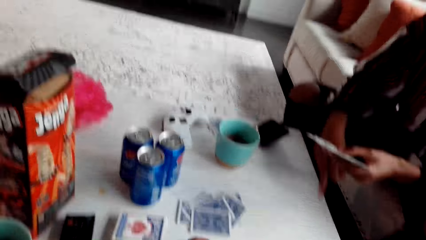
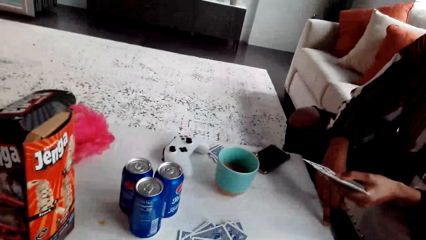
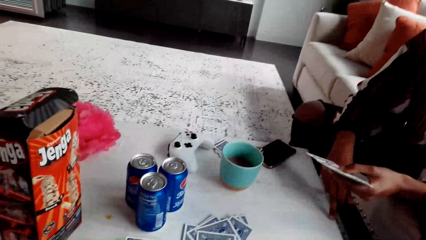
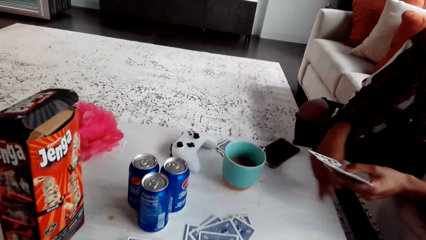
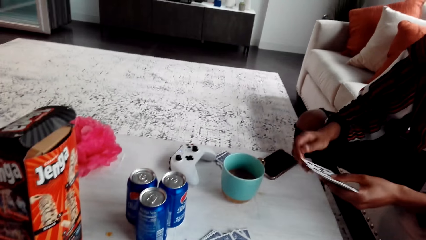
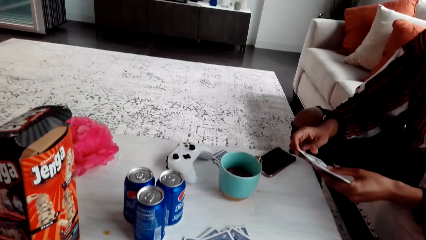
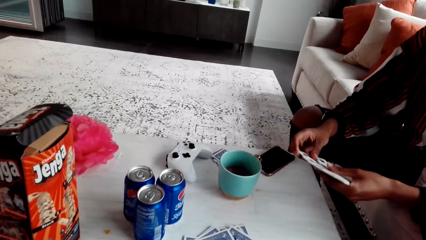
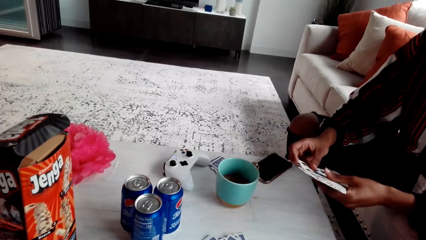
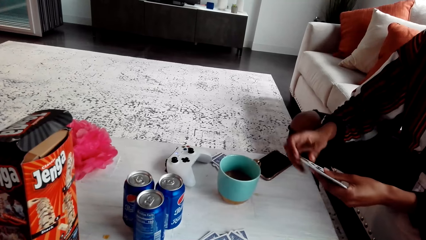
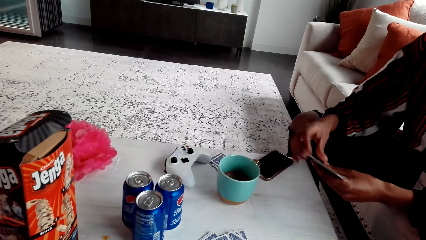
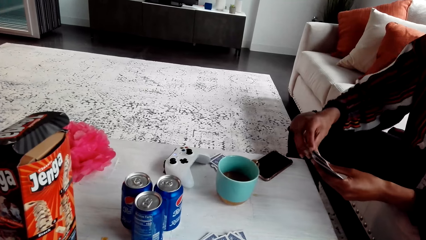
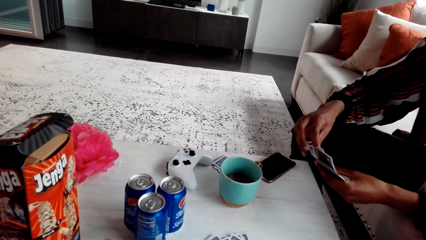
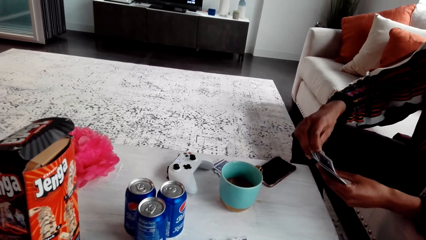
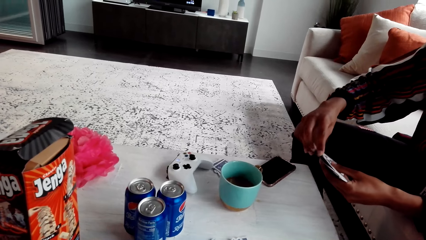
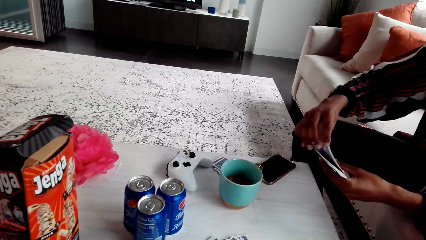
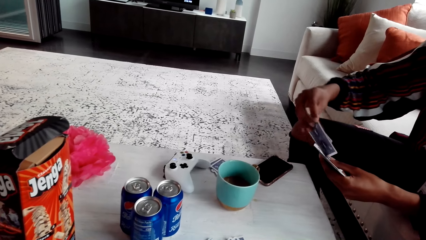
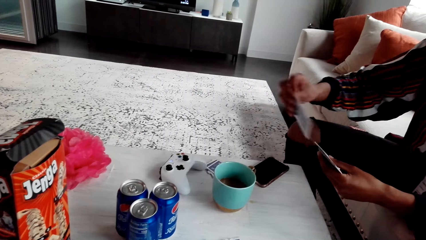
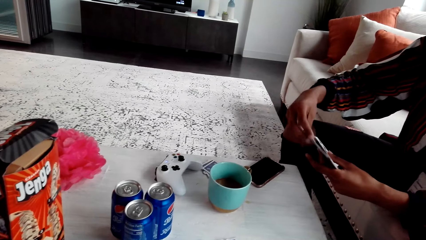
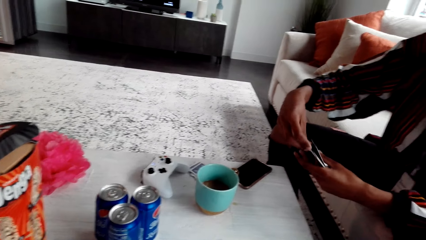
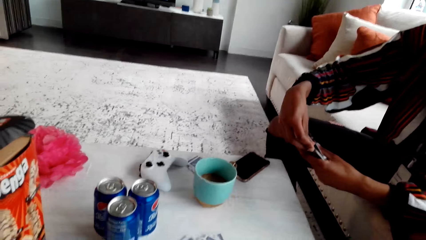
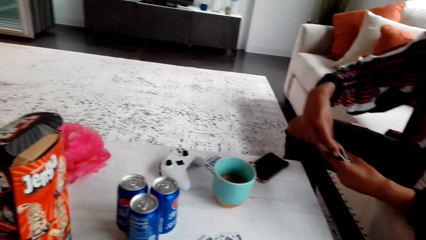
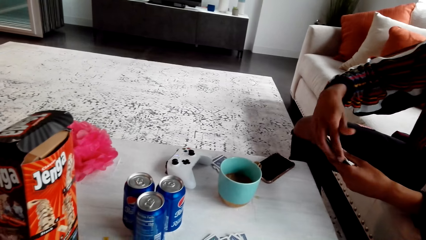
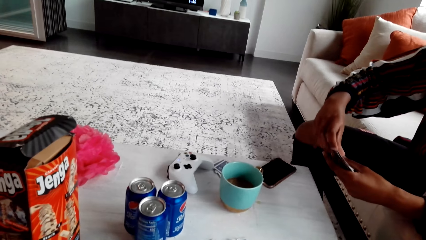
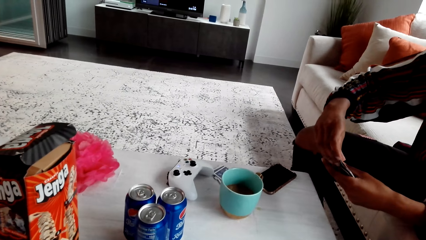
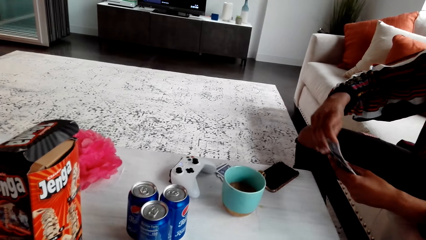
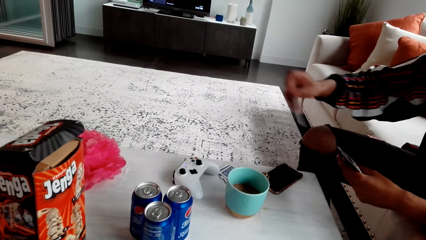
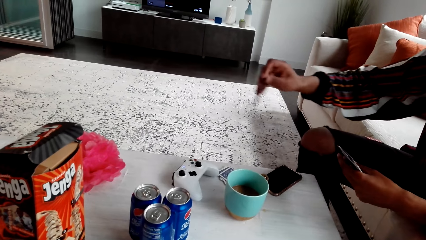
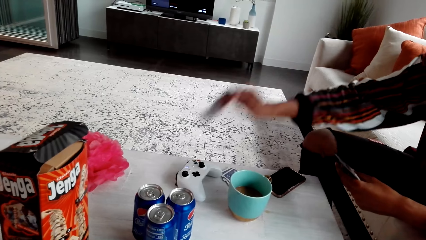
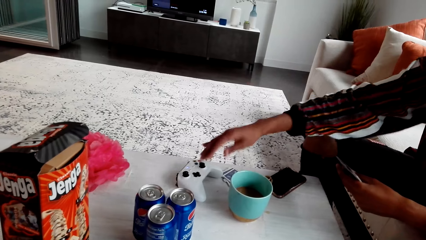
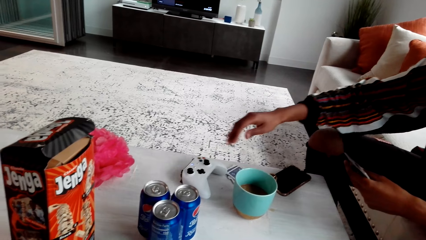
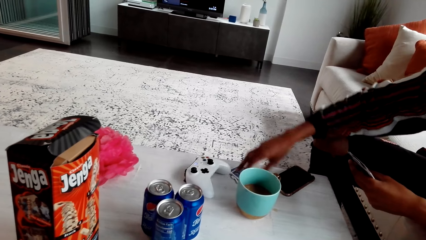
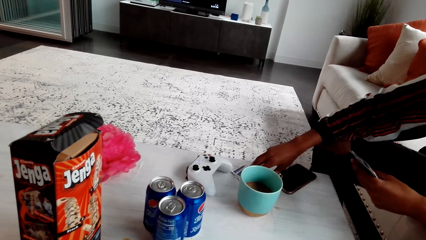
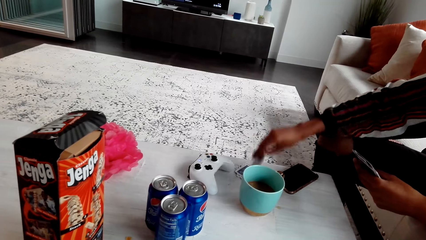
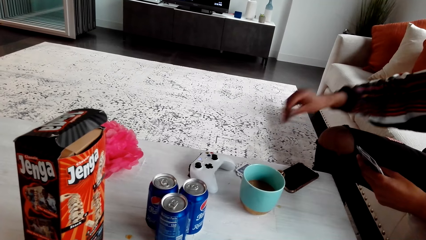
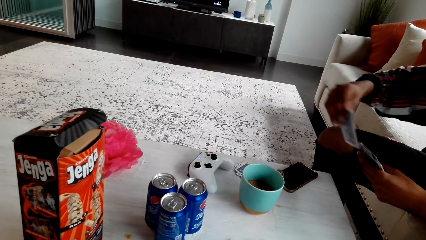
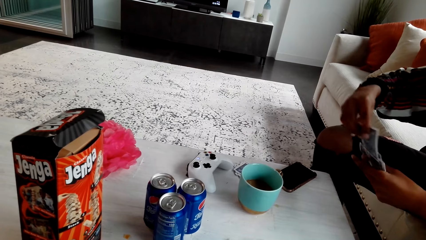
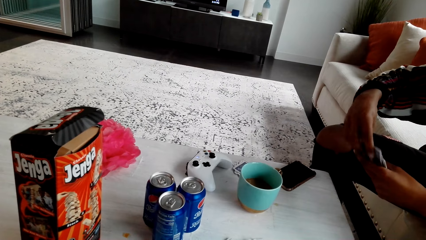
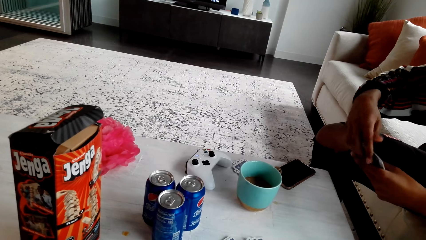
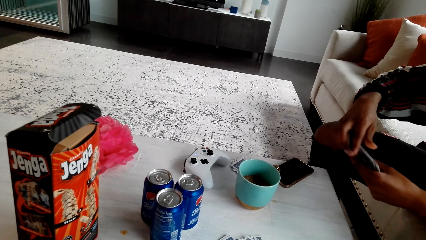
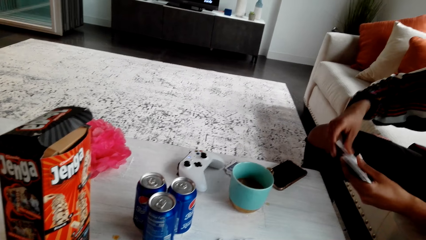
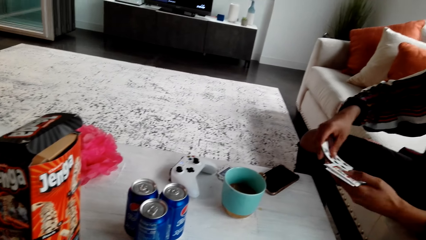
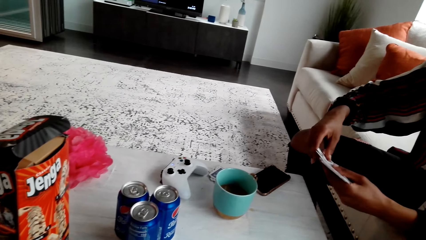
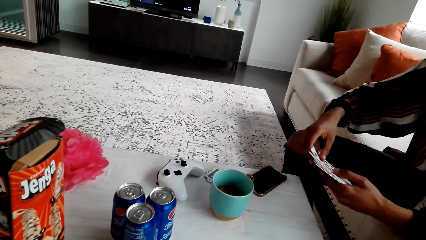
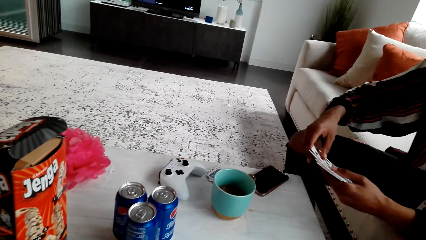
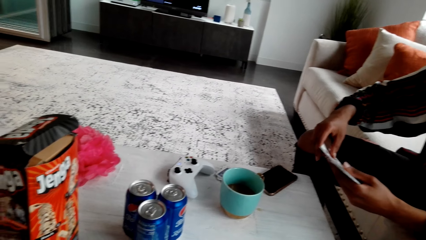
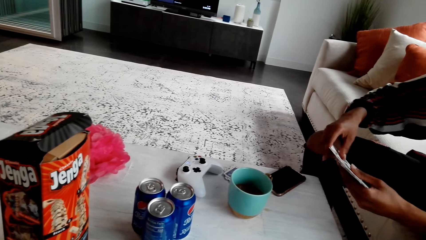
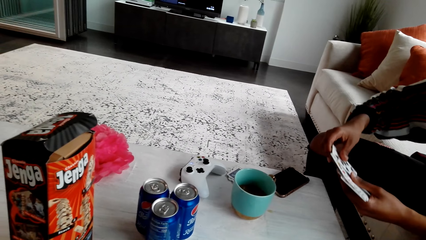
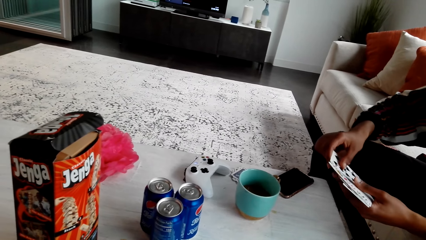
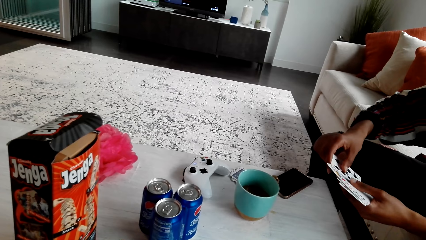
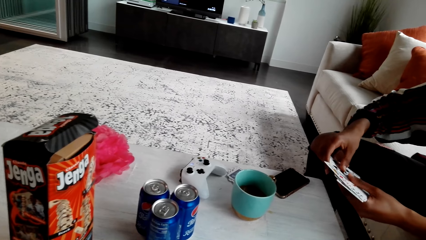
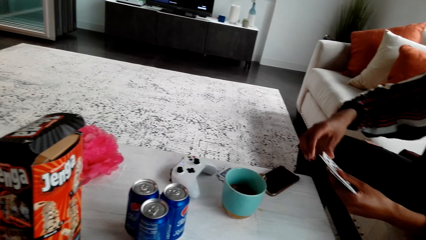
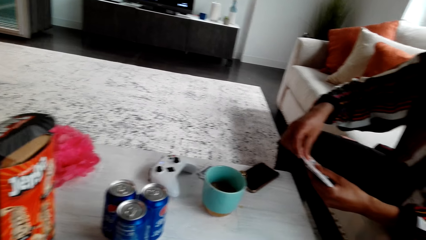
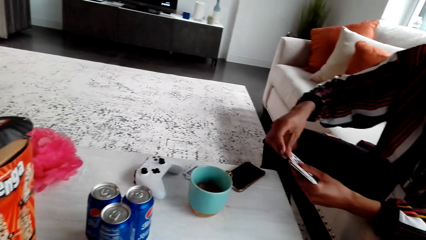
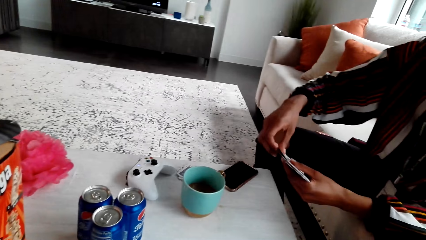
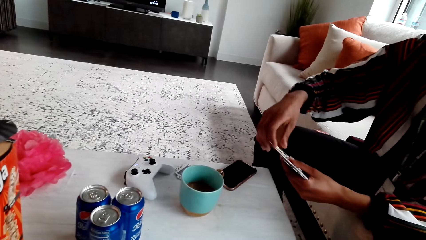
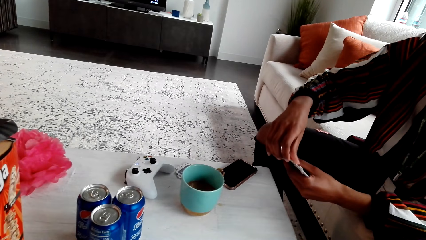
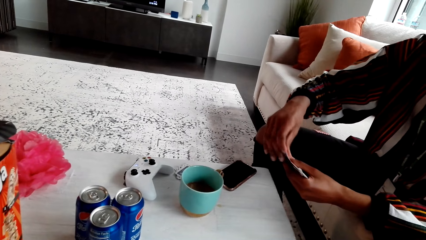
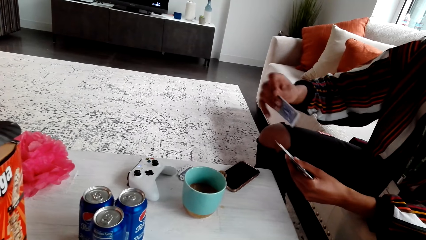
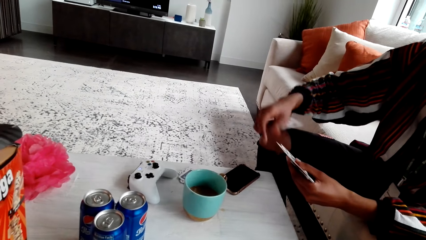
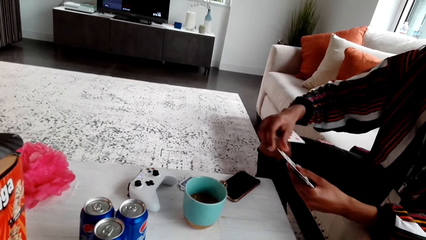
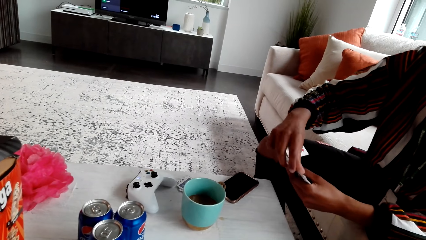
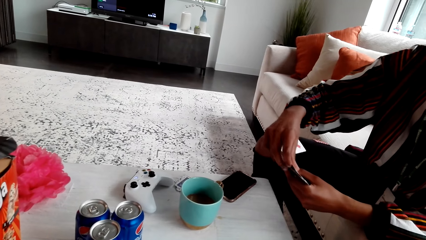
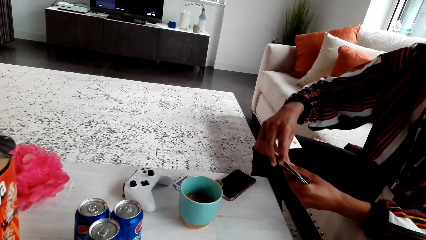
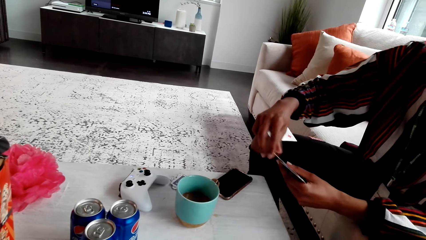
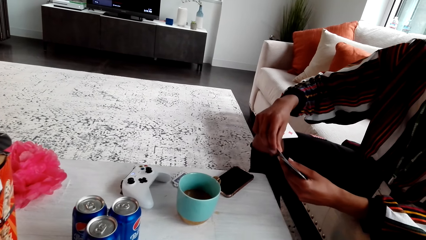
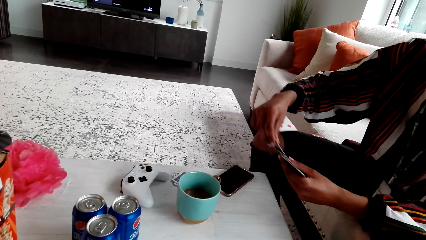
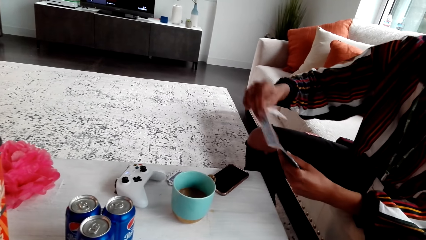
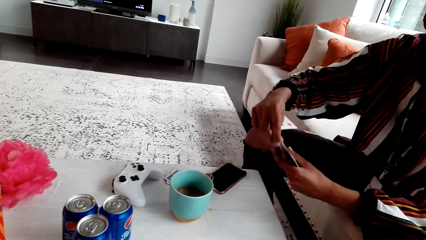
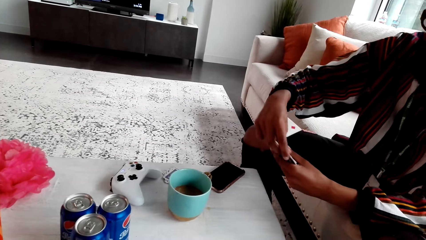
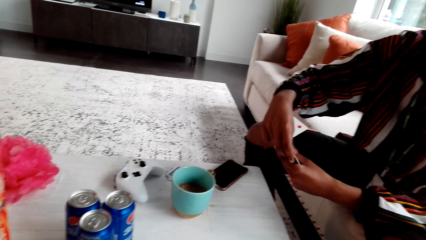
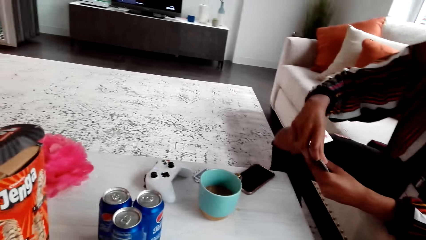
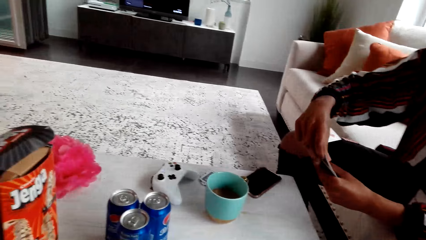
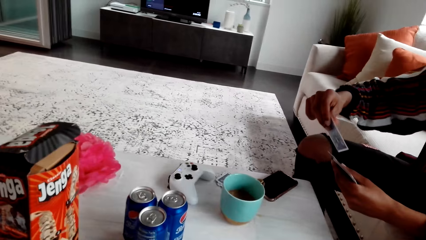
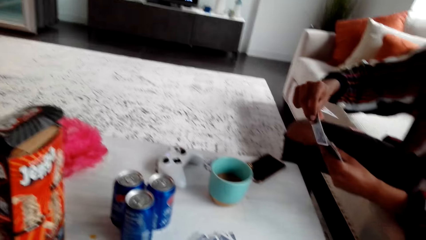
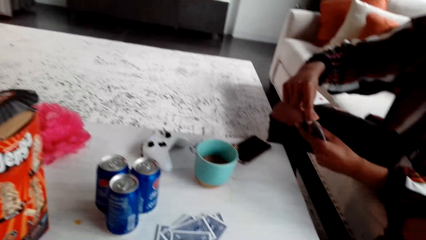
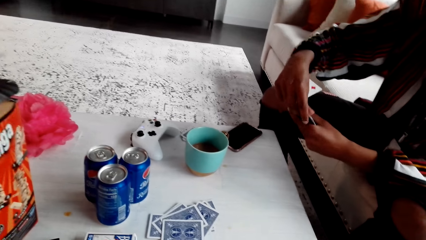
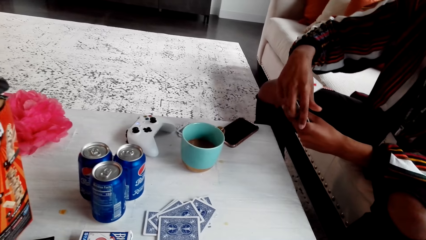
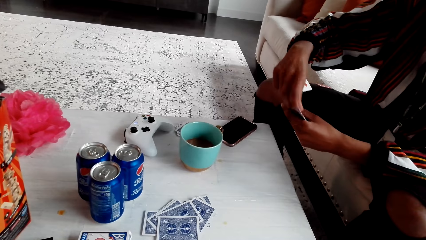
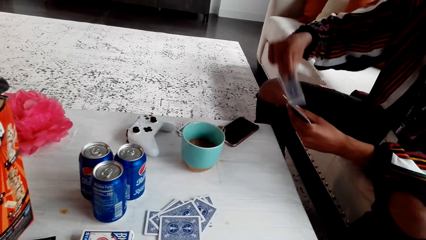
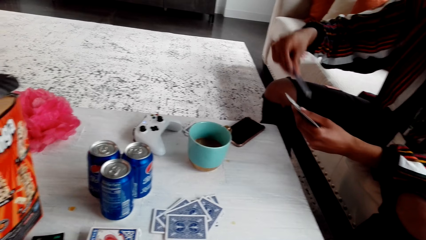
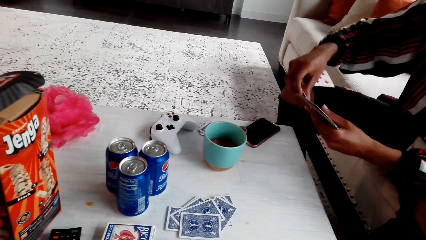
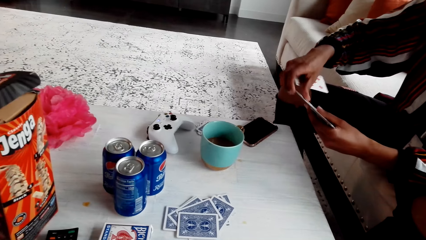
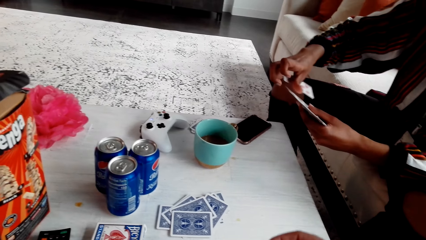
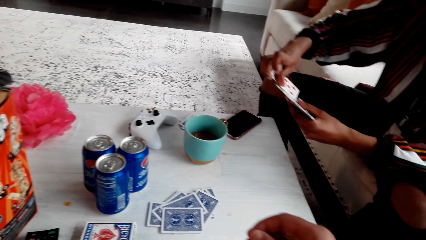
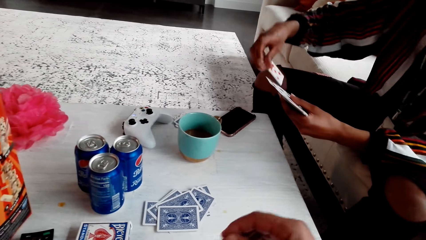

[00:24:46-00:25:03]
A man points and touches the table. The man picks up a card, mixes cards, drops the cards, puts a card, picks up a card, goes through the cards, looks at the cards and speaks. The camera wearer speaks to the man. The man moves the cards.
